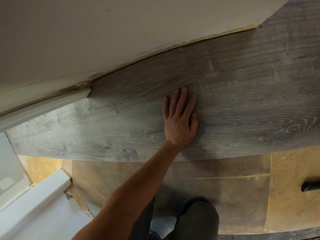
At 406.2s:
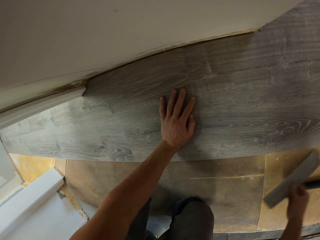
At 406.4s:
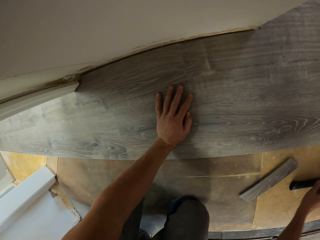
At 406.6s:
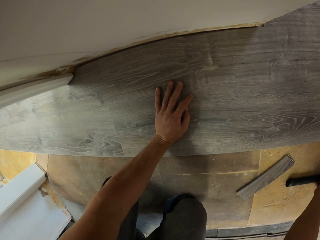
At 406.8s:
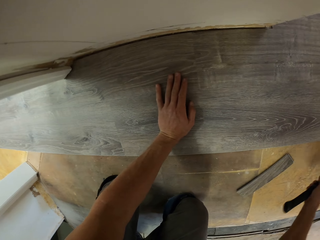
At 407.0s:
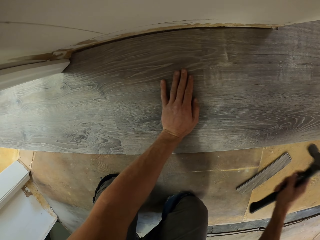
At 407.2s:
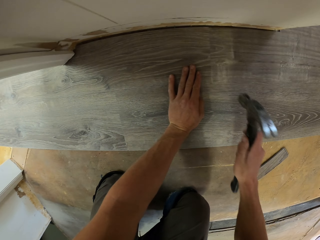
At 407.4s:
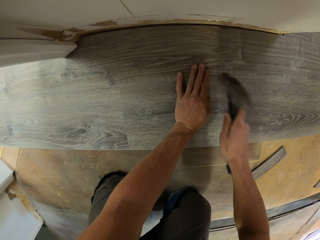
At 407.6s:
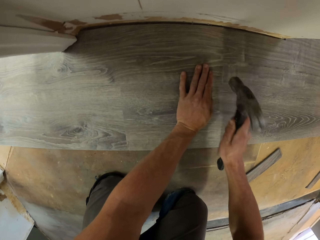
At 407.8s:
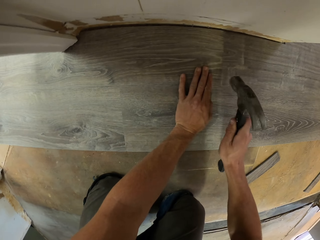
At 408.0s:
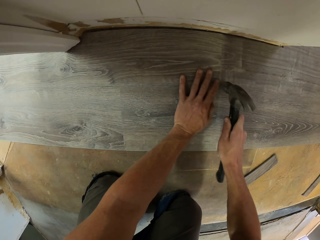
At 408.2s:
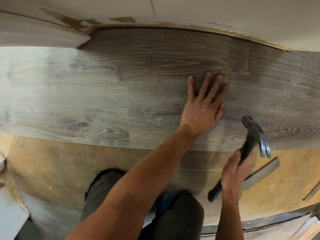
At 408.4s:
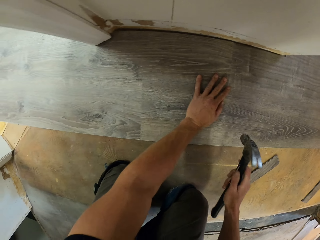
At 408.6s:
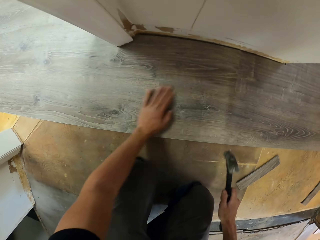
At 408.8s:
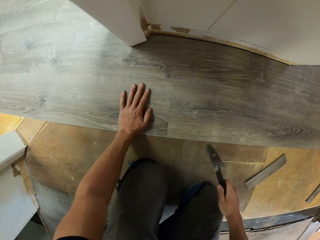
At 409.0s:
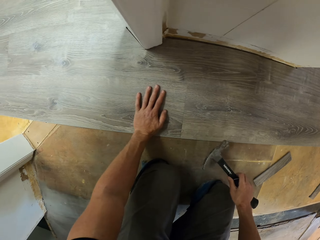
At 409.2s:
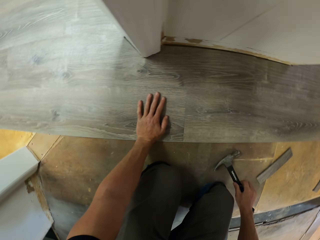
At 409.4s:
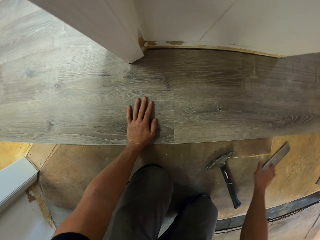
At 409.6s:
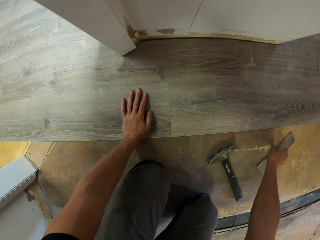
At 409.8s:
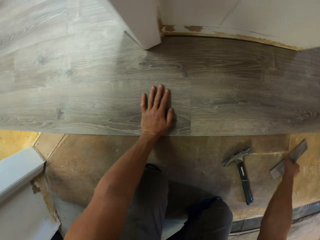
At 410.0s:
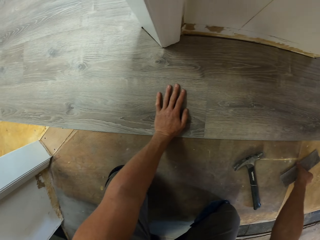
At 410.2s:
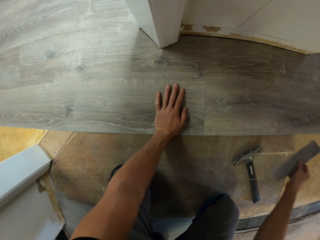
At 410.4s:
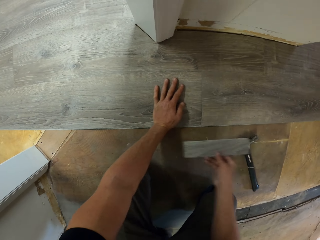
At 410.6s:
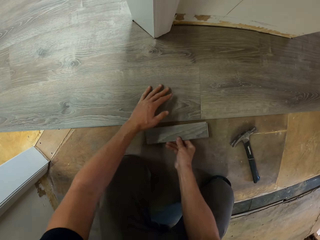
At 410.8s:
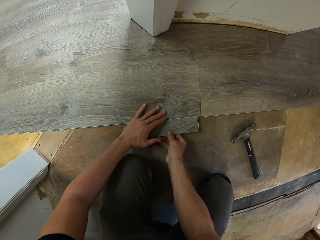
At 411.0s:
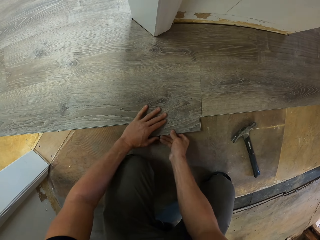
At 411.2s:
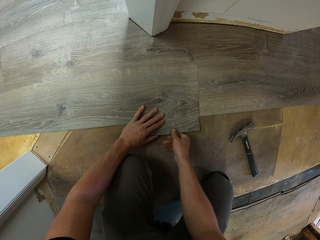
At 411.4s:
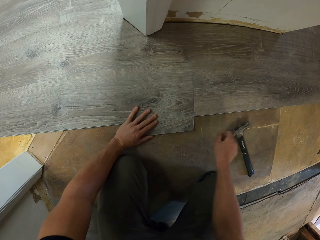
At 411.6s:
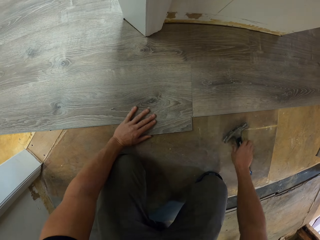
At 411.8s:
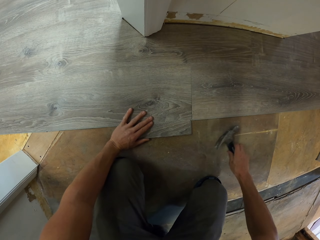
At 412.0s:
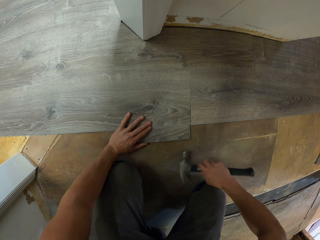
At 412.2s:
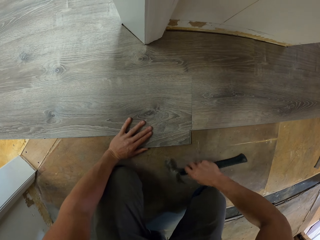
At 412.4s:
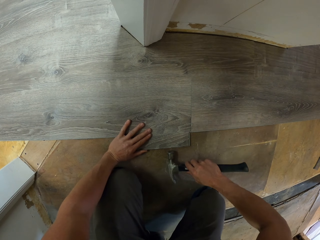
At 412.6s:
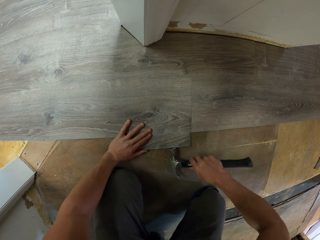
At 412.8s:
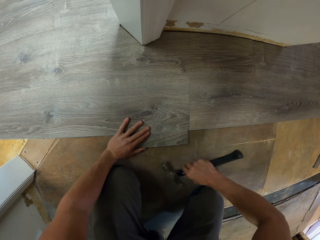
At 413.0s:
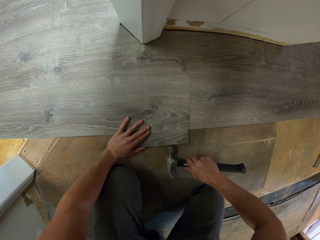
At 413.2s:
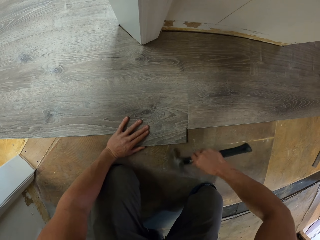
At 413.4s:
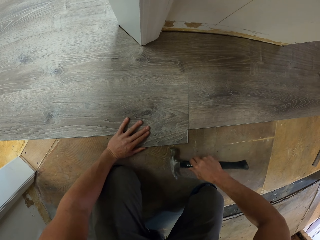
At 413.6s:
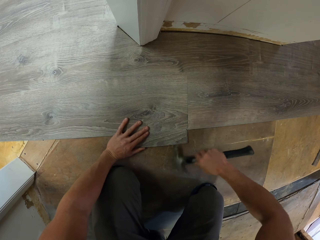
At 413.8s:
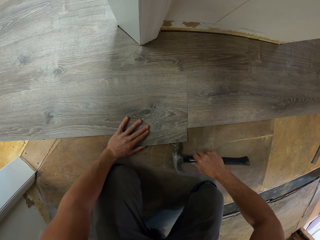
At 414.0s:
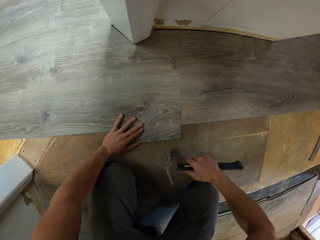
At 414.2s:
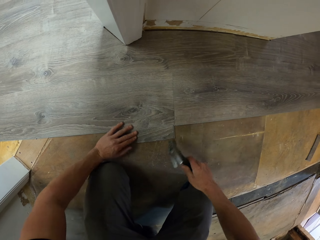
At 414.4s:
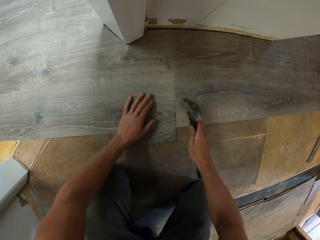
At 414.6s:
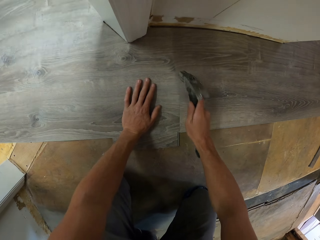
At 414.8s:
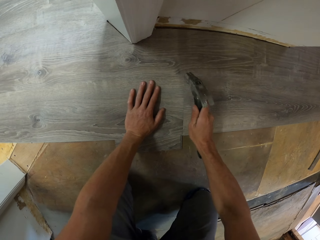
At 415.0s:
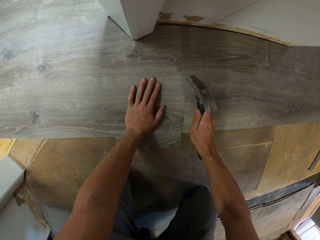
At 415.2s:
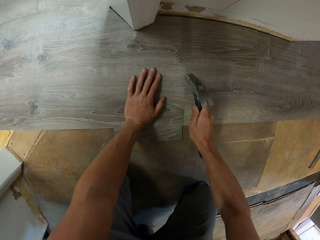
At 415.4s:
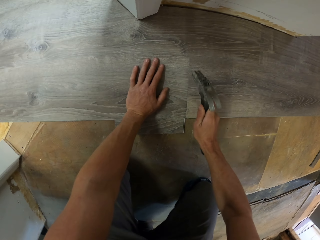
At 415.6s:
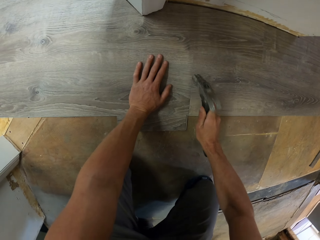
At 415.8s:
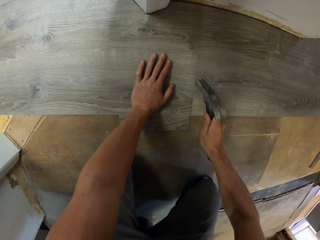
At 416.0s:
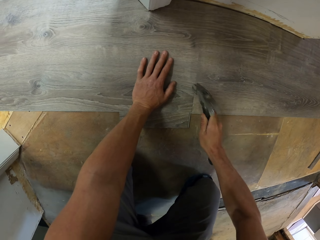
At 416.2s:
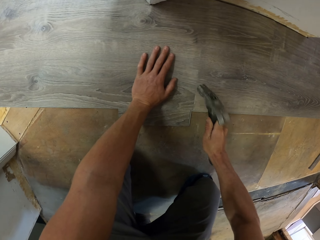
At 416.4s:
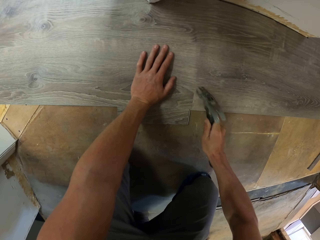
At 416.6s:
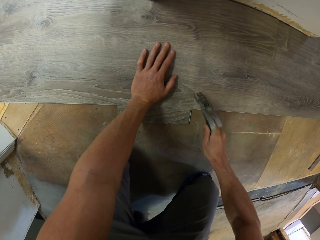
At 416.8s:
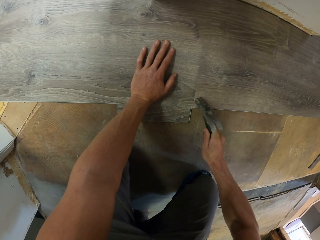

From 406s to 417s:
The camera wearer drops the tile on the floor. They pick up a claw hammer with the right hand. They hit the tile using the claw hammer. They move the left hand on the tile. They drop the claw hammer. They pick up a piece of tile with the right hand. They drop the tile on the floor. They swing the right hand. They hold the tile with the left hand. They pick up the claw hammer with the right hand. They hit the tile using the claw hammer. They move the left hand on the tile. They hit the tile using the claw hammer.

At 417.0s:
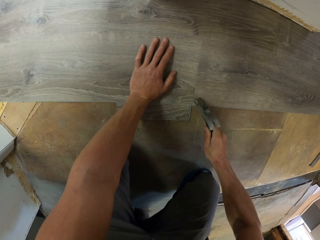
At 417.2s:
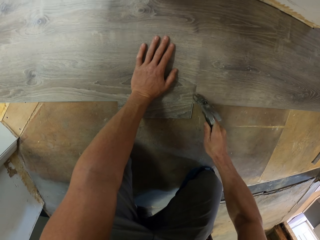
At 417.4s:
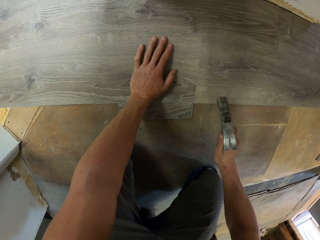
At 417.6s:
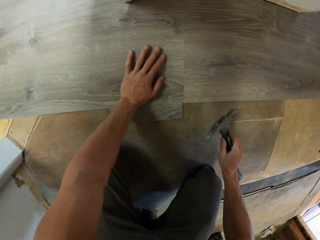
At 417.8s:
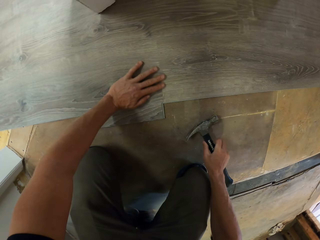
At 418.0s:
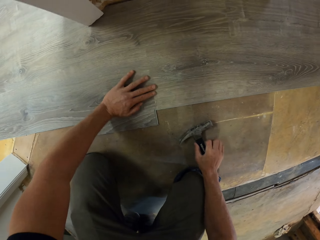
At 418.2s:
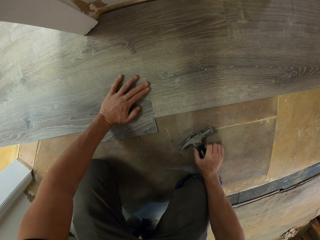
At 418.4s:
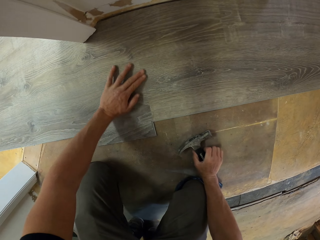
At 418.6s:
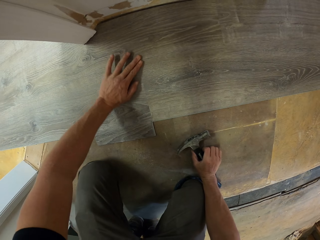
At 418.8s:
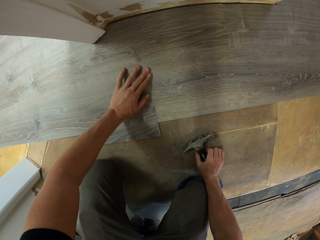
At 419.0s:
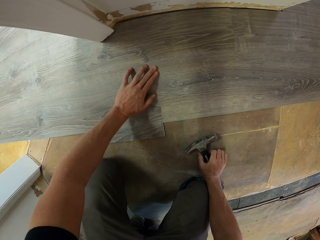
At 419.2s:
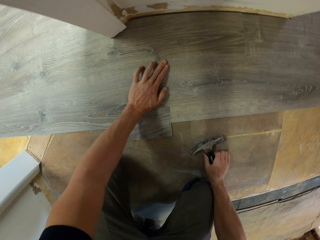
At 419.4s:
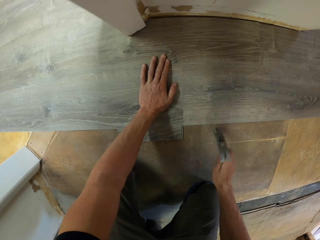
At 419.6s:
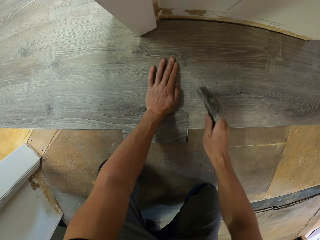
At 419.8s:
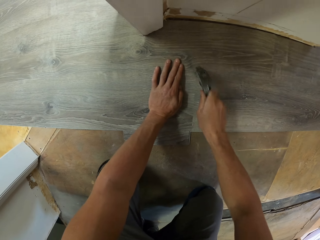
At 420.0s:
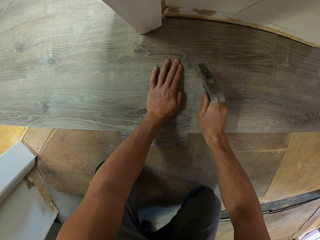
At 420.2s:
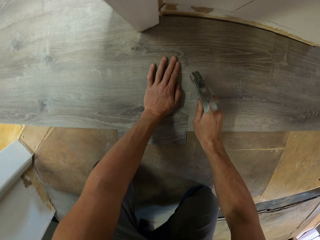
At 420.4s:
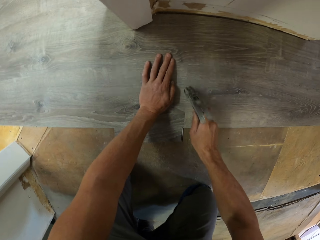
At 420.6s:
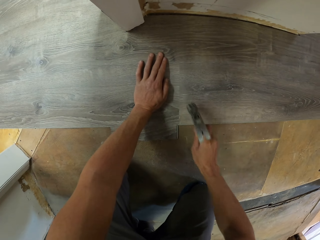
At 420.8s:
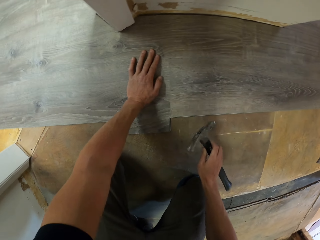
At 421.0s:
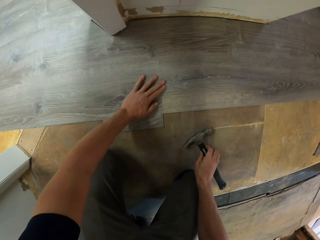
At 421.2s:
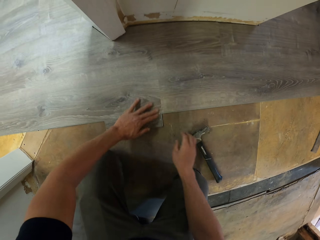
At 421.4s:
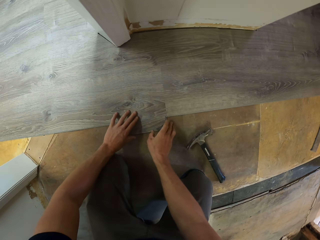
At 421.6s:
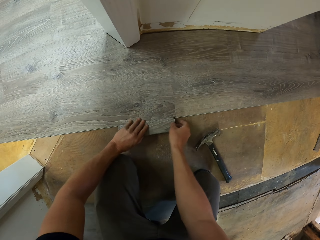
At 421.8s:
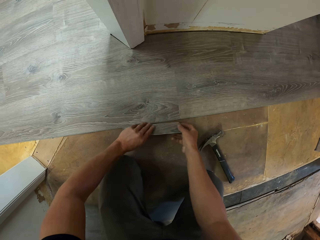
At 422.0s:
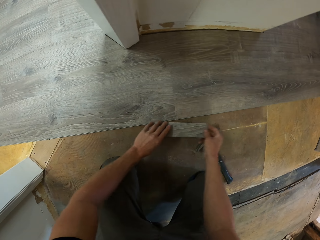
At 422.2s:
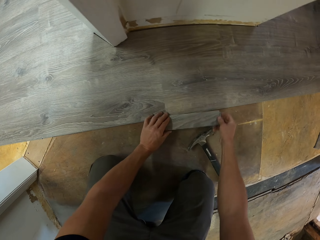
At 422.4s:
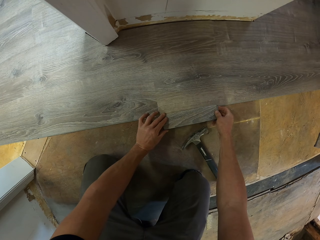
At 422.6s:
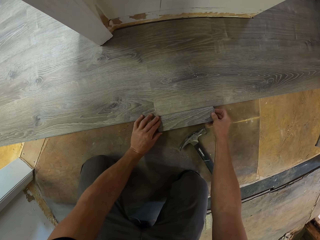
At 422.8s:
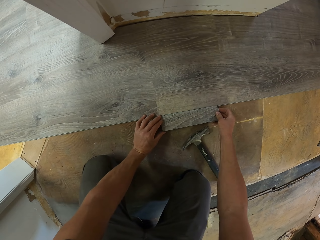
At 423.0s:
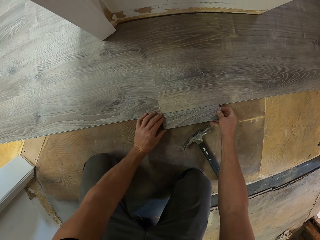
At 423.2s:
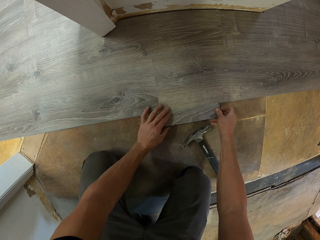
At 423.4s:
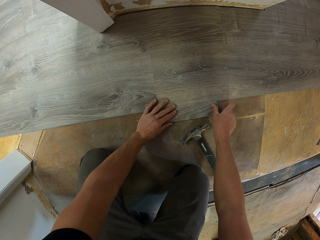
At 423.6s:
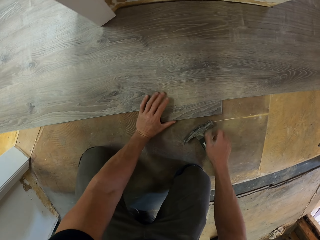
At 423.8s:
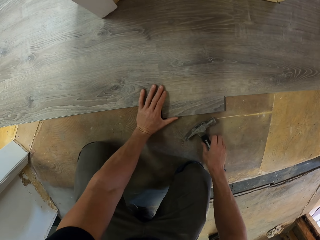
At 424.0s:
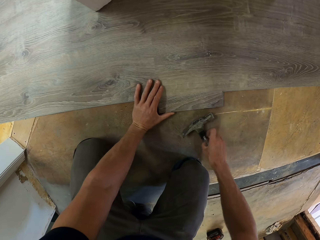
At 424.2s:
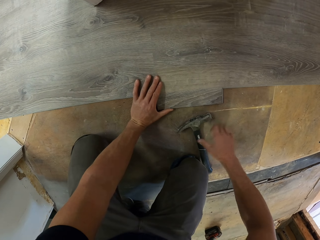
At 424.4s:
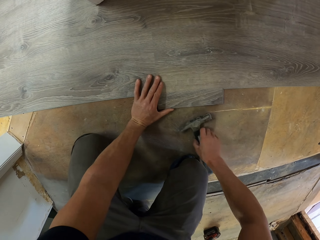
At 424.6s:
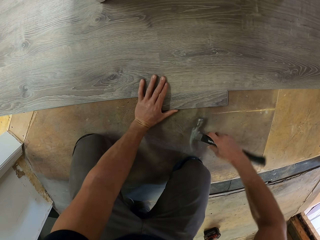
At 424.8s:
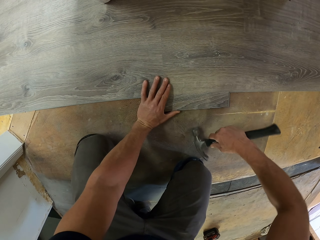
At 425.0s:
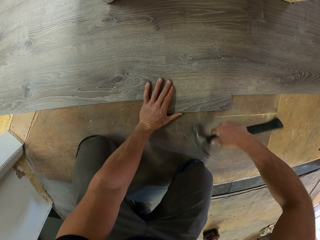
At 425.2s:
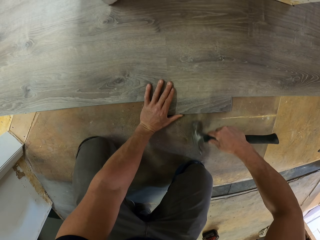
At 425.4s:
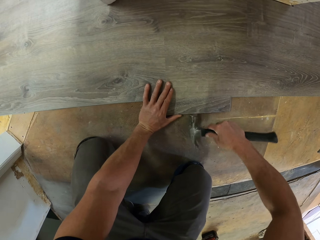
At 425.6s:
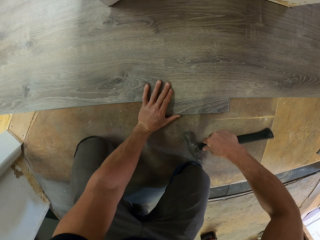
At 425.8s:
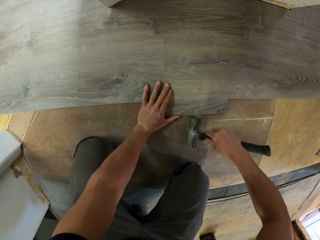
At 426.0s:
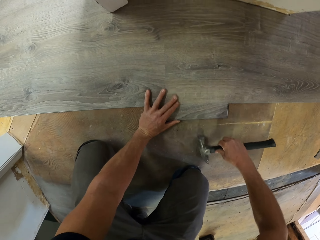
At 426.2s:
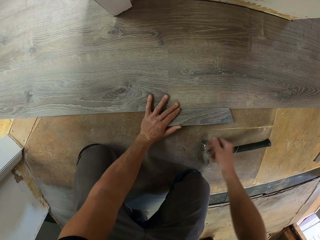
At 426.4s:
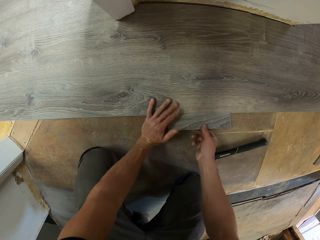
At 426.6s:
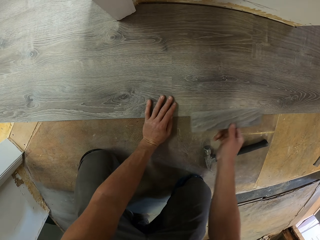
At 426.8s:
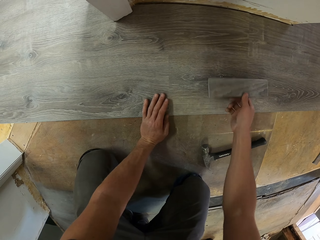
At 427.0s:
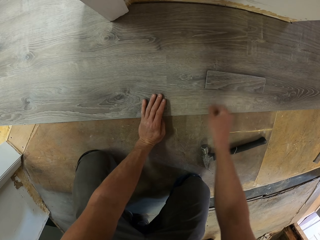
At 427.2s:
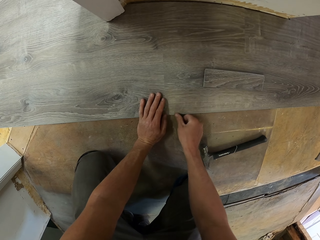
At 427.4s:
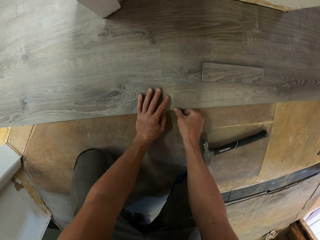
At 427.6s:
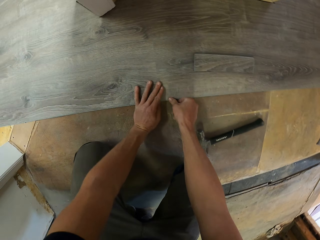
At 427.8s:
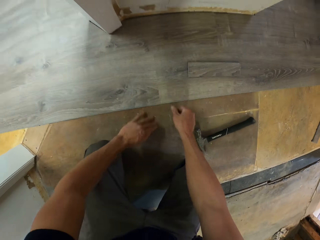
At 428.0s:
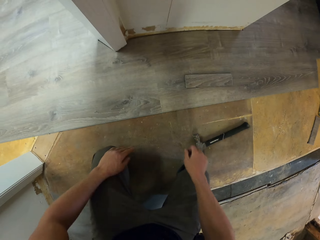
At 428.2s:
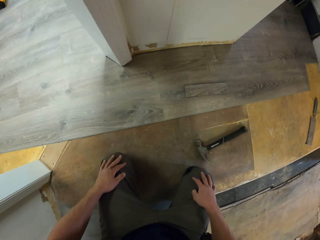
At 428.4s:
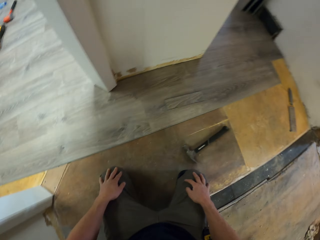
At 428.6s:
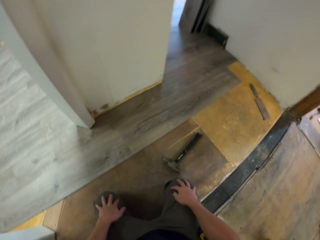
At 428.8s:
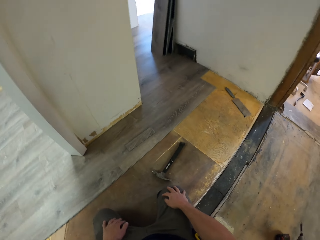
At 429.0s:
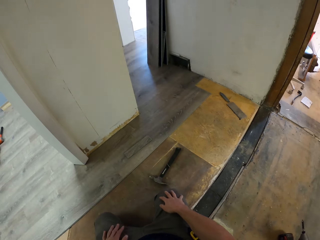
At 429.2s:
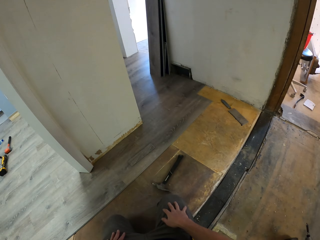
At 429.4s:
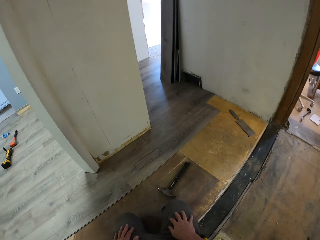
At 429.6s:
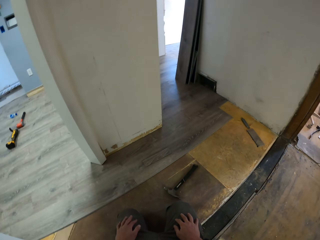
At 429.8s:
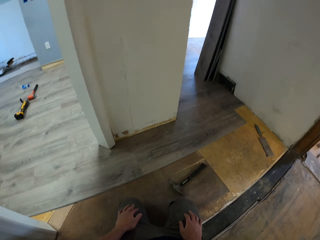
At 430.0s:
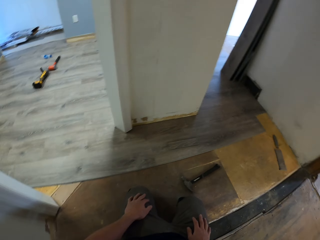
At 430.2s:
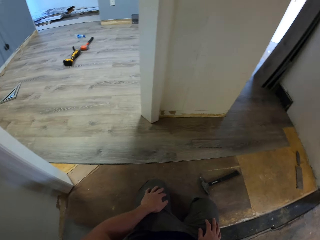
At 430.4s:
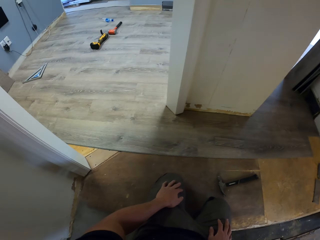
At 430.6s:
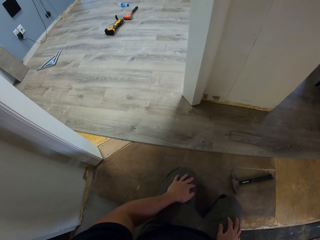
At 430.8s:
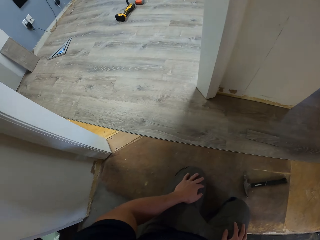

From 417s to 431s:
The camera wearer drops the claw hammer. They move the left hand on the tile. They swing the right hand. They hit the tile using the claw hammer. They drop the claw hammer. They move the tile on the floor. They pick up the claw hammer with the right hand. They hit the tile using the claw hammer. They drop the claw hammer. They pick up the tile with the right hand. They drop the tile on the floor. They swing both hands. They stare at the floor.
